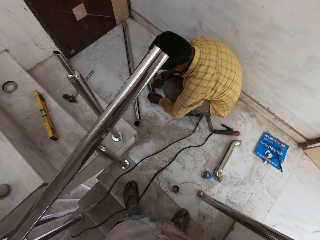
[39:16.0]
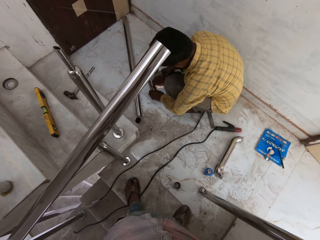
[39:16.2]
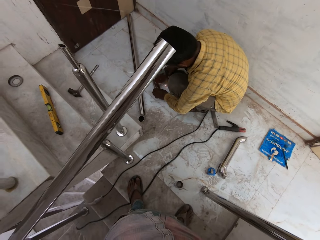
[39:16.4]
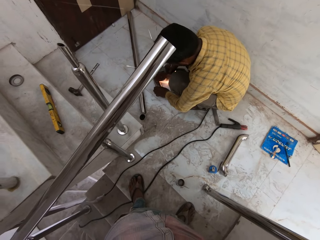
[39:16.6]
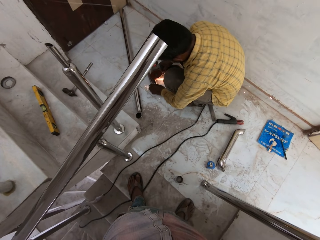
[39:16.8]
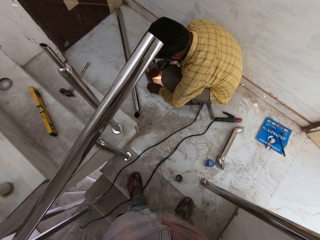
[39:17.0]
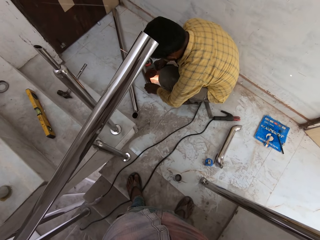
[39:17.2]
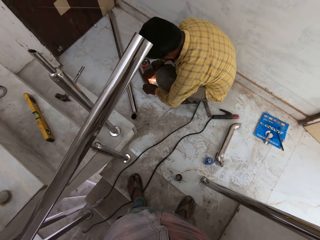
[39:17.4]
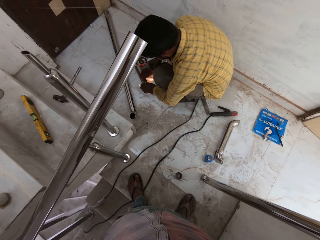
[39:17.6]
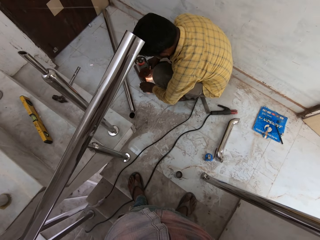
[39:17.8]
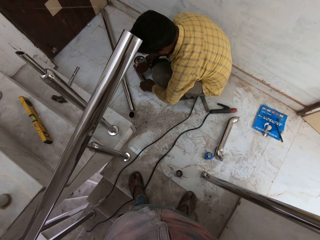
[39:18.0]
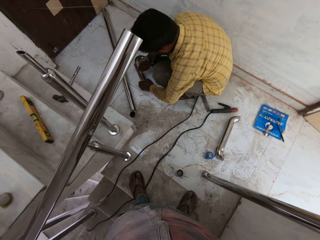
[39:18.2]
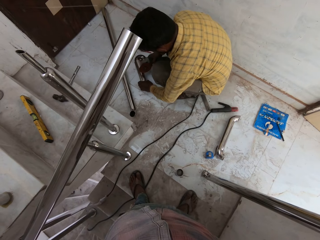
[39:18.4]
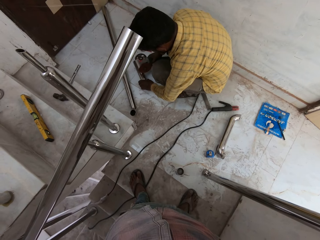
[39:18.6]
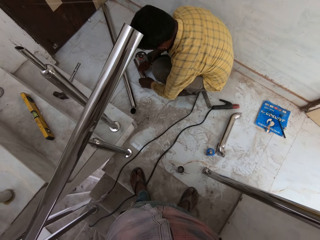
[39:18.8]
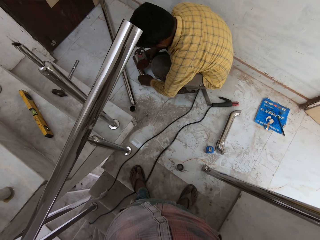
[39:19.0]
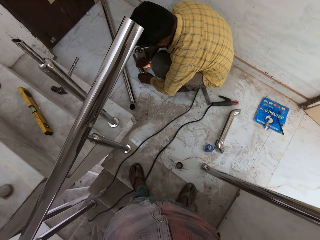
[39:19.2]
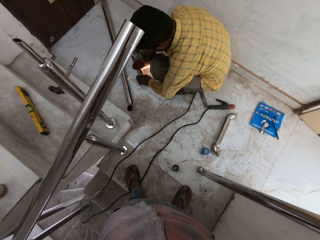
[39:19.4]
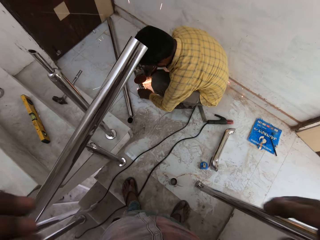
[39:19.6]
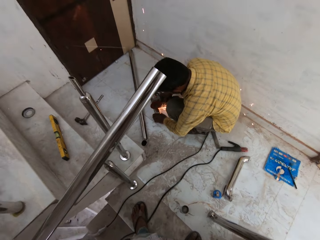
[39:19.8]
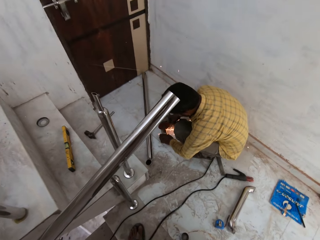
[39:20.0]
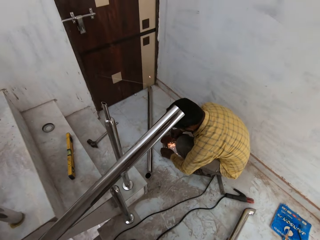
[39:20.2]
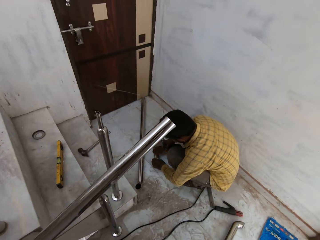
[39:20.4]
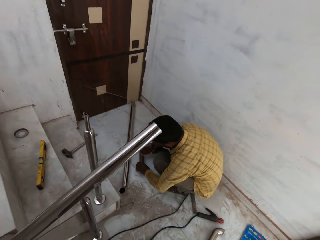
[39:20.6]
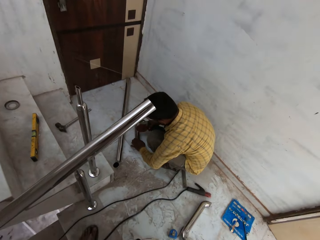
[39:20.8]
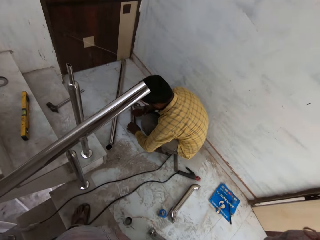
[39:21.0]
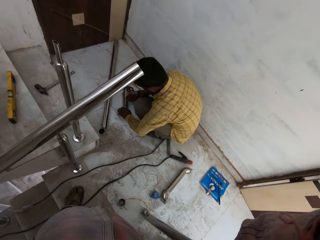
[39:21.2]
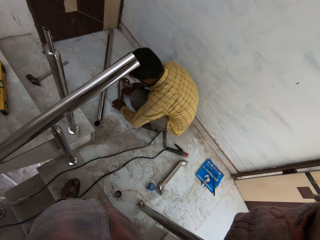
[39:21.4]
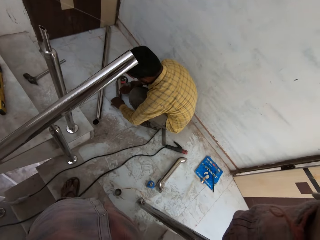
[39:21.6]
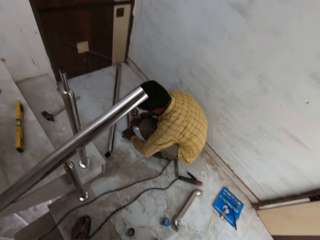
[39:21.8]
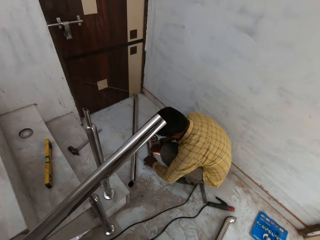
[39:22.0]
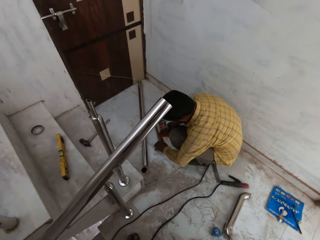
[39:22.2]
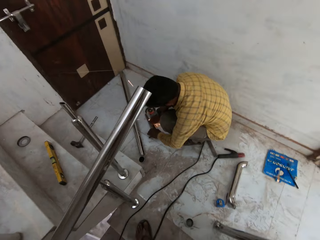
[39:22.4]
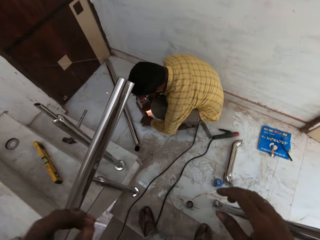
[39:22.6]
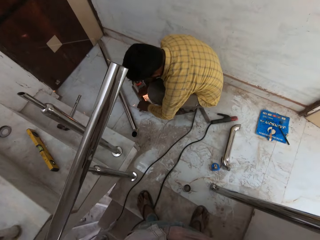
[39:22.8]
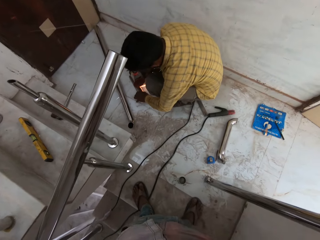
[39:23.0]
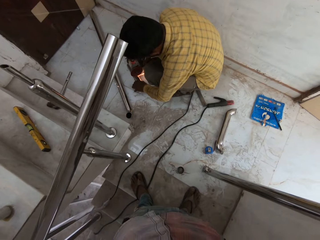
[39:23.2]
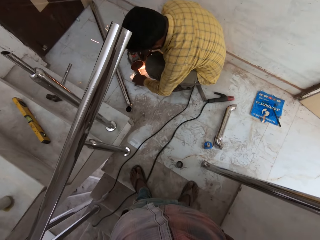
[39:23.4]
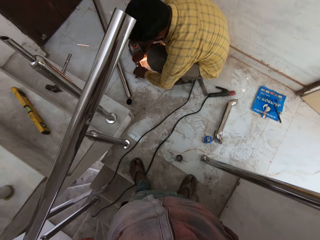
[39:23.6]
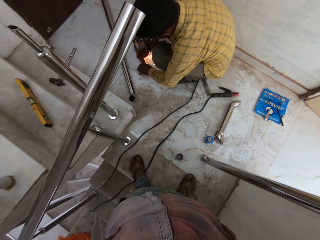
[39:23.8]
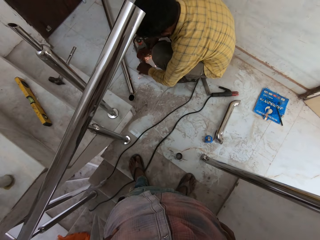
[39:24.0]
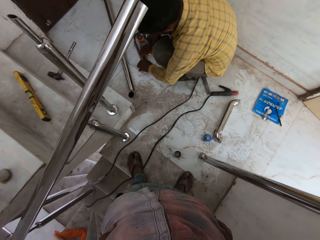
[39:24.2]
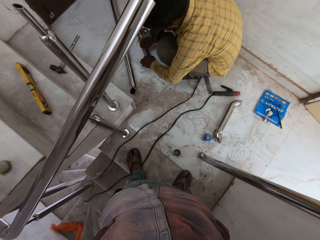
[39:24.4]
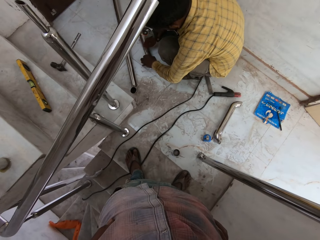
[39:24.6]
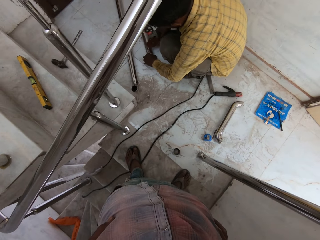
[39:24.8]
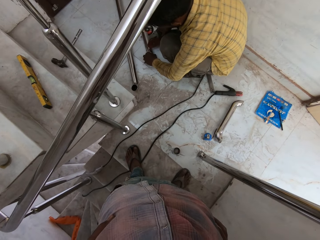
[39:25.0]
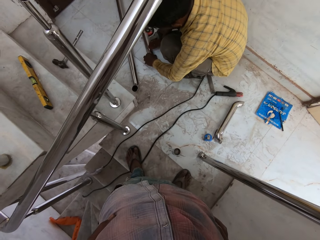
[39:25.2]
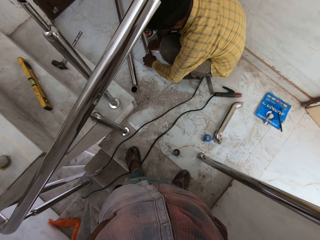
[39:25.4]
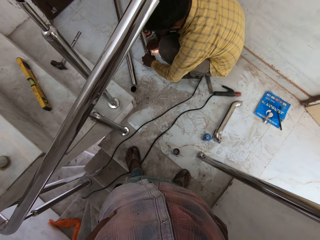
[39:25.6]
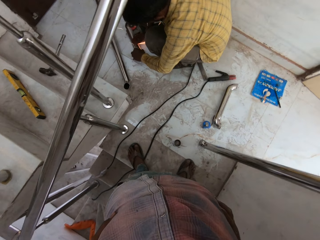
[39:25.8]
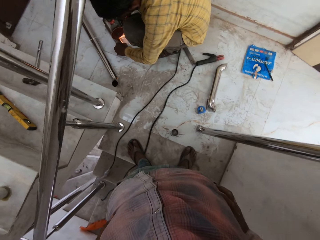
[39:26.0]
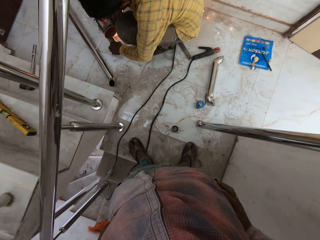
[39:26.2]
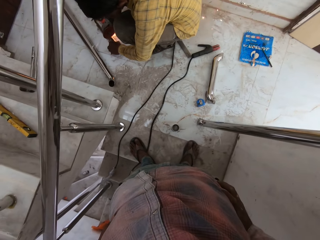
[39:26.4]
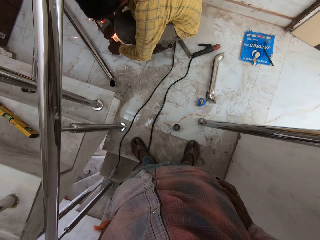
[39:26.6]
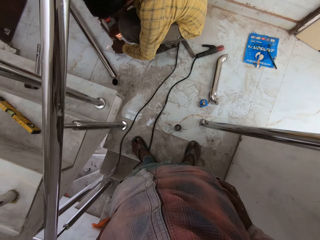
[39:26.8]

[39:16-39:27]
The man welds a metal. The camera wearer lifts his hand. He drops his hand. He stands on the staircase.

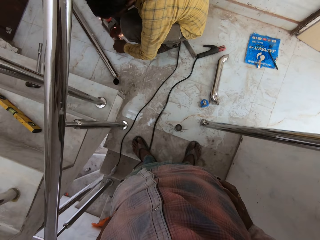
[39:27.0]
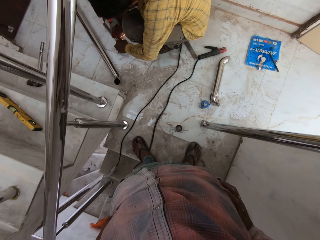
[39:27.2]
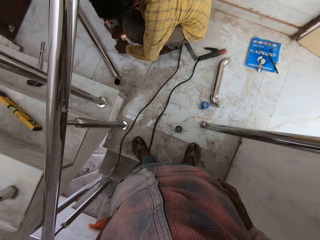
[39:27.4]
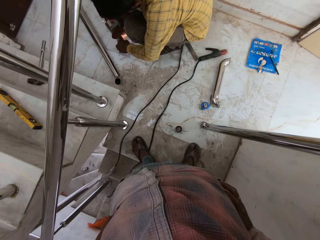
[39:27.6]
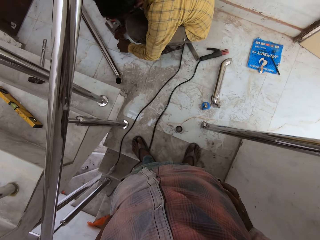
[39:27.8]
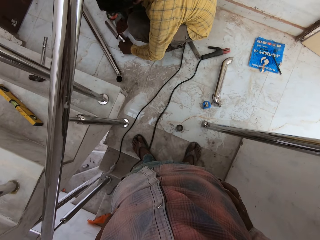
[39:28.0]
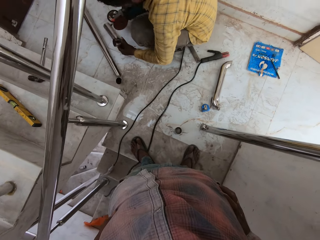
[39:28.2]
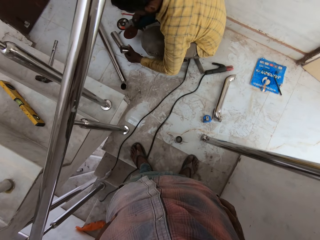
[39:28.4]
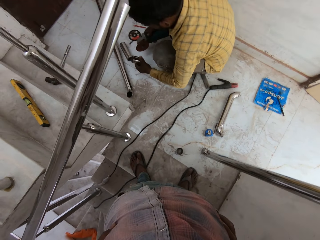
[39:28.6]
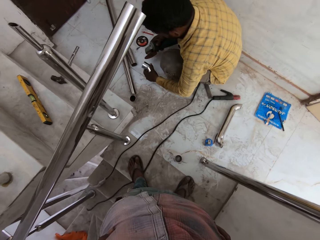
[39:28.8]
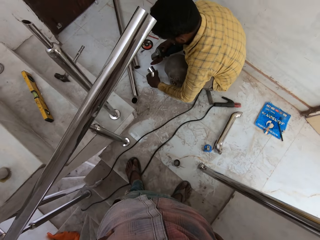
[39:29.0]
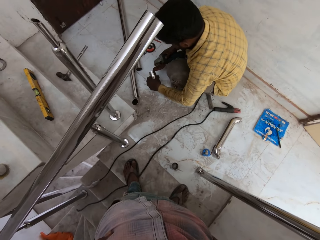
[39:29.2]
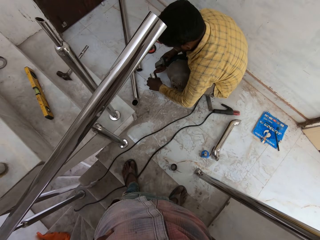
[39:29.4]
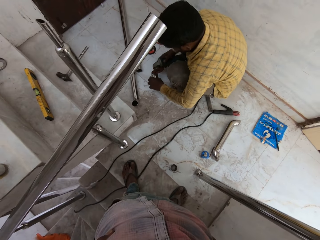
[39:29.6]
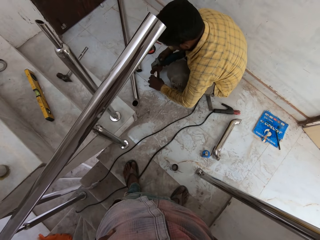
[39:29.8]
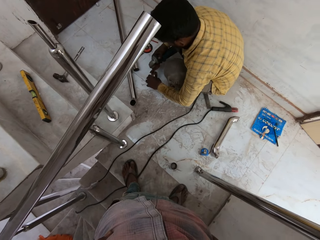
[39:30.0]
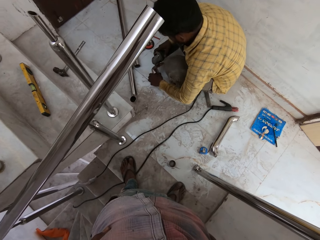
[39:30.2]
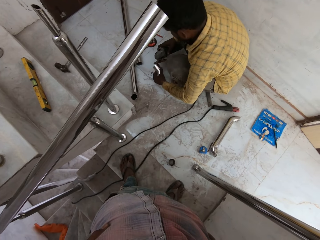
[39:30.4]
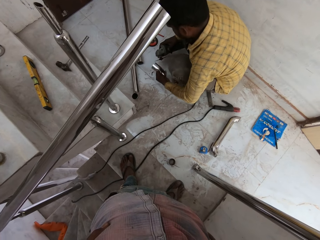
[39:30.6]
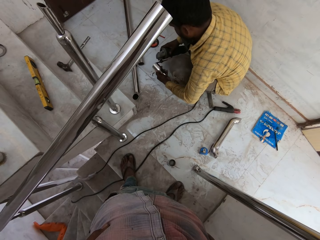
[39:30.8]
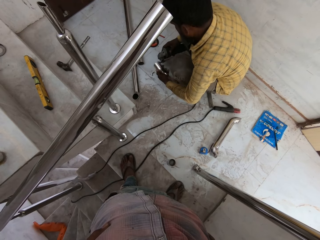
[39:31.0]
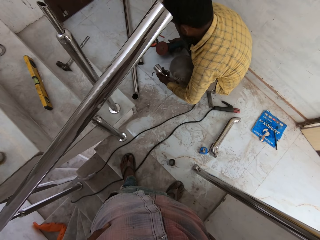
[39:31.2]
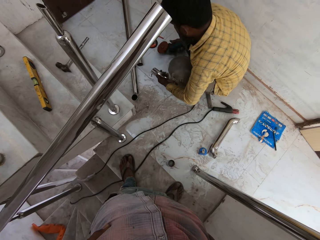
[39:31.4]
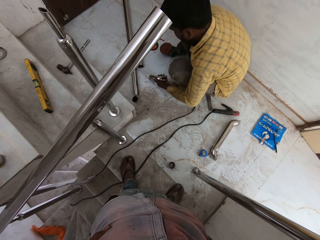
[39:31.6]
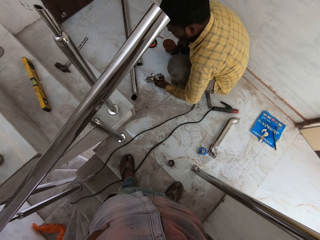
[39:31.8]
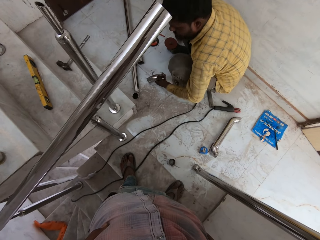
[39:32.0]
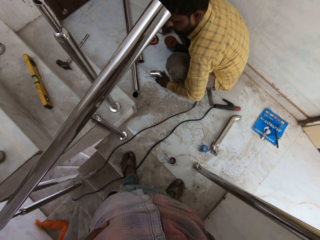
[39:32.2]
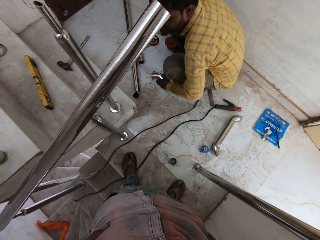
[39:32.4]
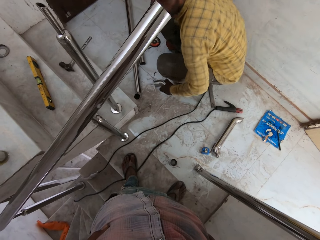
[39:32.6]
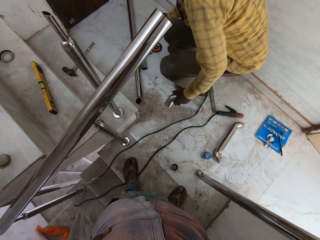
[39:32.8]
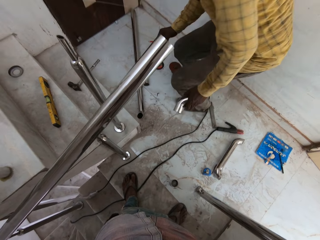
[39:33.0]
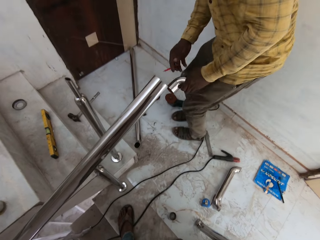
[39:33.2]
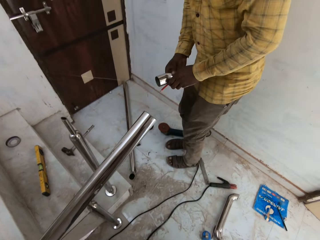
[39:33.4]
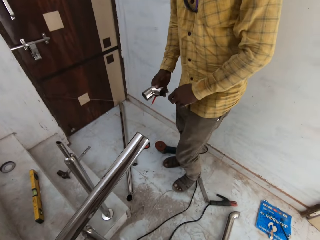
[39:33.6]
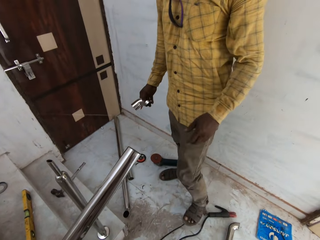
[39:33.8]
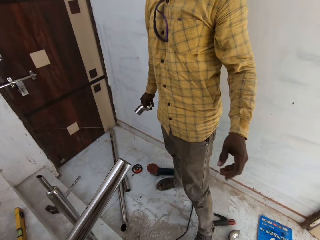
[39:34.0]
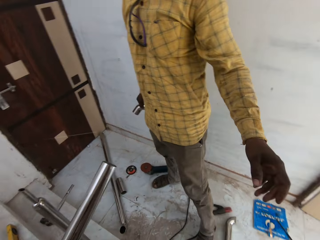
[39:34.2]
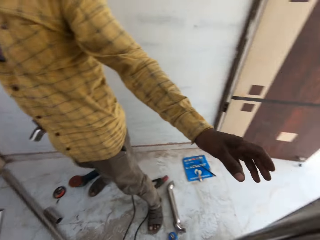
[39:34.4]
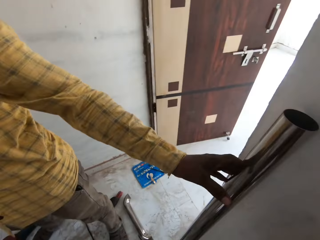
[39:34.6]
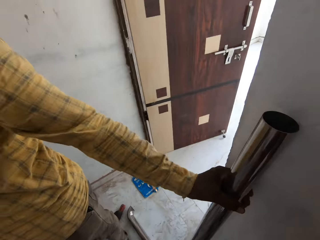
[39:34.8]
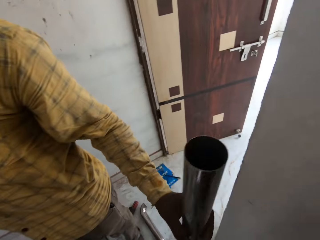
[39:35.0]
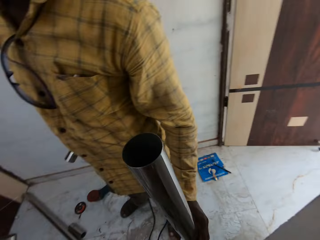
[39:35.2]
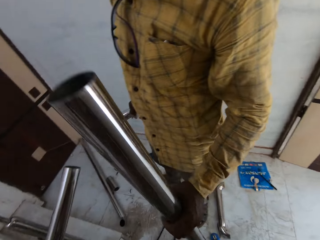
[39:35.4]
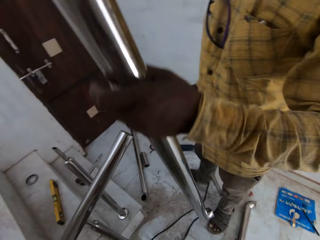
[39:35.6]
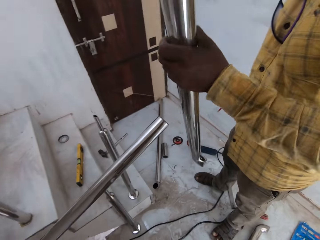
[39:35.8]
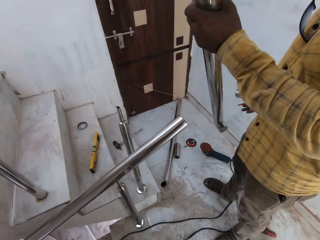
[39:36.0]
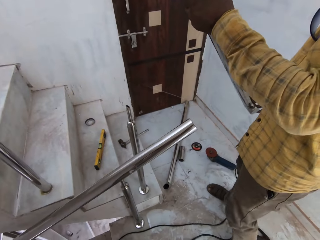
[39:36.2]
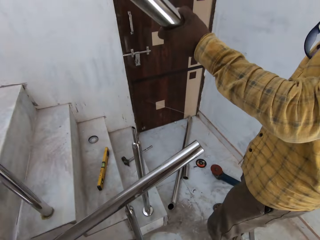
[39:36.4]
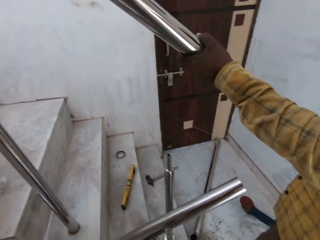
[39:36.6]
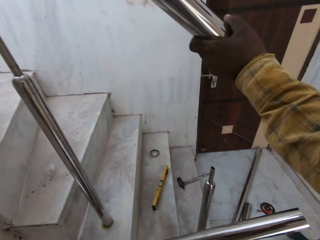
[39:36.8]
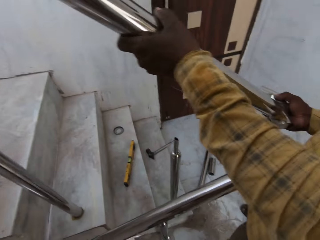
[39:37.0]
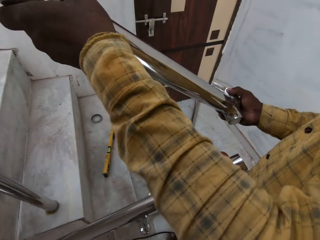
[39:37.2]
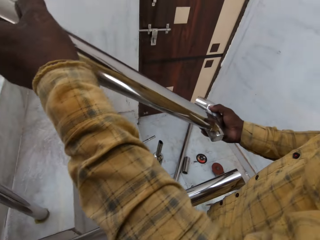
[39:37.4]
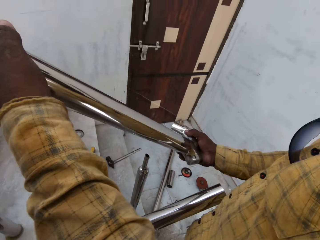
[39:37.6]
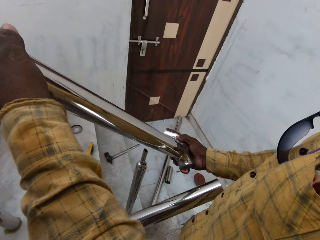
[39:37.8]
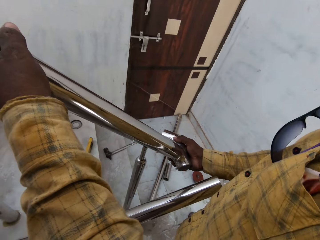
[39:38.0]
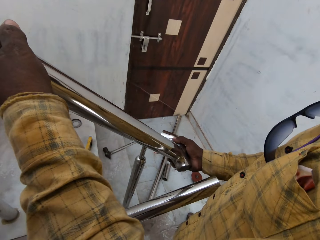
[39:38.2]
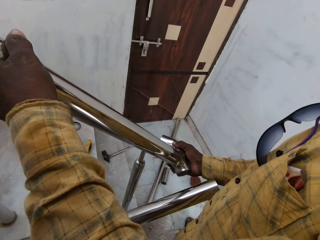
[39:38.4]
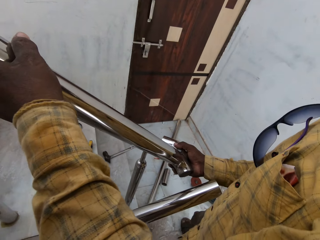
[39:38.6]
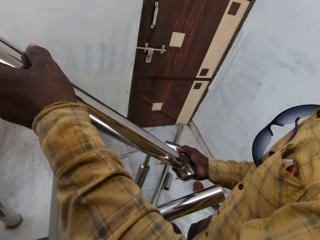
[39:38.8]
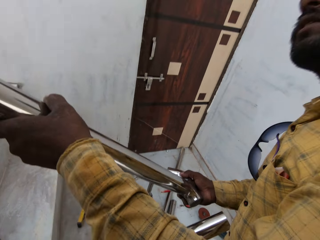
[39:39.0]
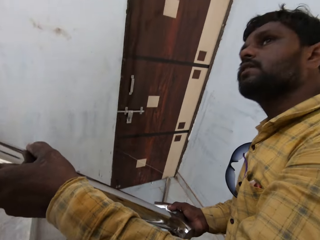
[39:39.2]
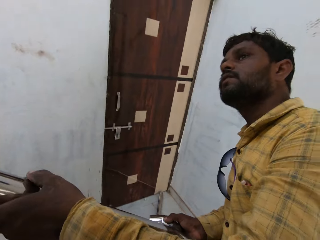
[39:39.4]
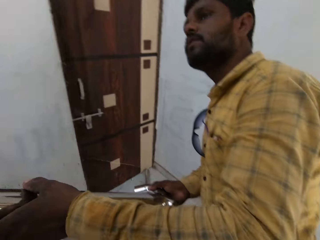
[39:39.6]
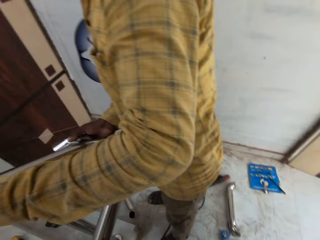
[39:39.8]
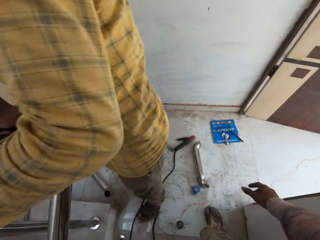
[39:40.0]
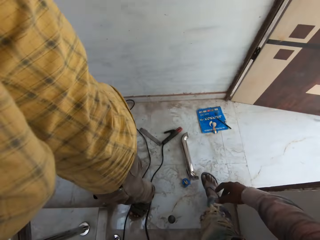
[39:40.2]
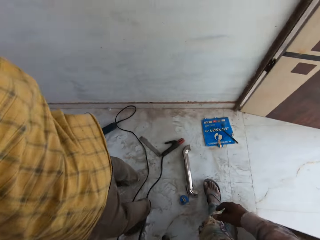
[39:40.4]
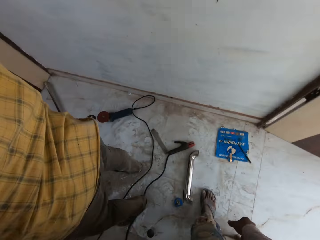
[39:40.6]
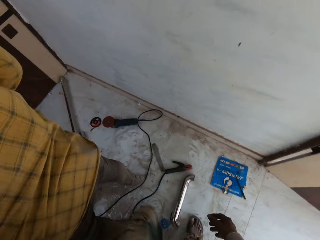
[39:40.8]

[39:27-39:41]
The man holds the metal handrail on the floor with his left hand. The man welds the metal. The man cuts the metal handrail into two with the cutter in his right hand. The man places the rotary cutter on the floor with his right hand. The man stands with a metal in his hand. The man holds the cut metal handrail in both hands and passes the cut metal handrail to his right hand with his left hand. The man picks the metal handrail from the wall in his left hand. The man lifts the metal. The camera wearer converses with the man. The man holds the metal handrail in both hands. The man places the metal handrail on the baluster on the staircase with both hands. The man fixes the metal on the baluster. The man looks on the side.
